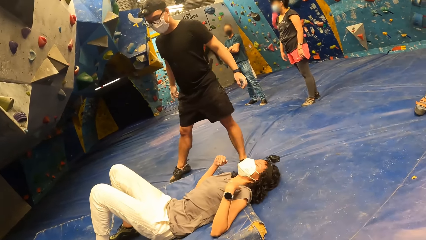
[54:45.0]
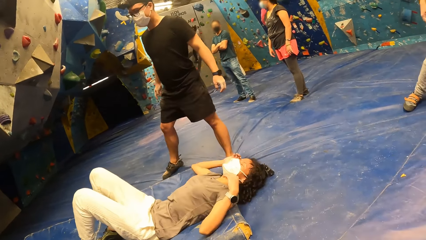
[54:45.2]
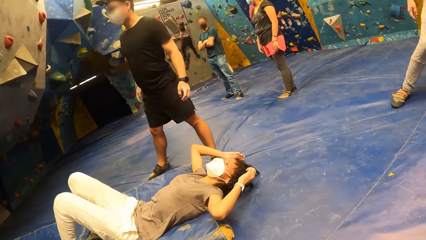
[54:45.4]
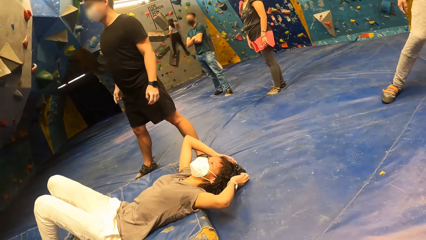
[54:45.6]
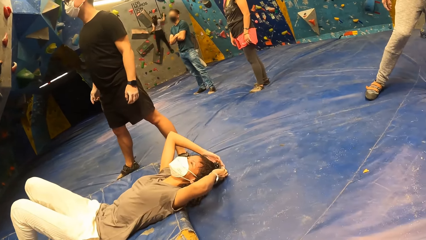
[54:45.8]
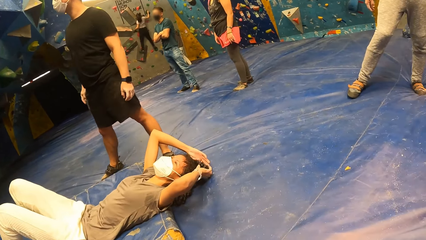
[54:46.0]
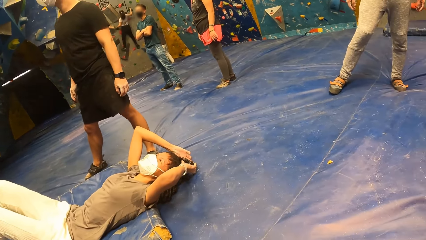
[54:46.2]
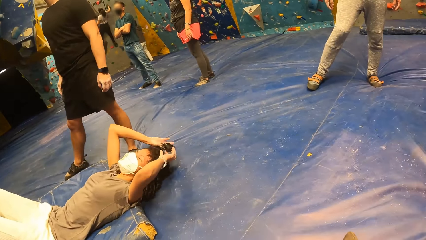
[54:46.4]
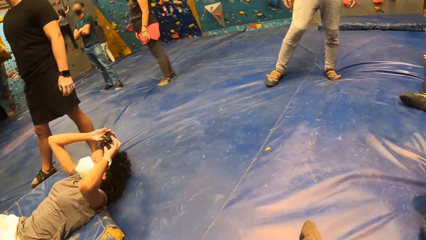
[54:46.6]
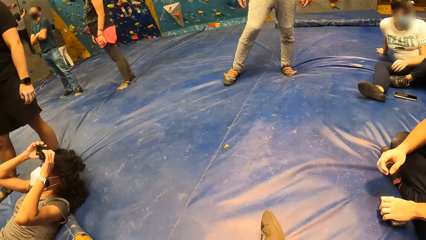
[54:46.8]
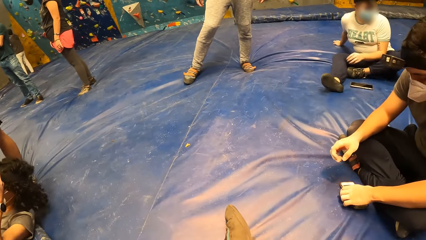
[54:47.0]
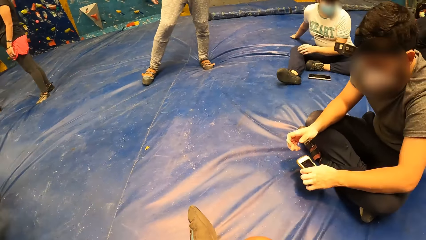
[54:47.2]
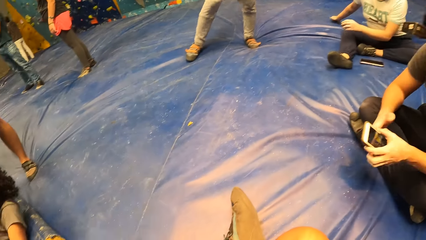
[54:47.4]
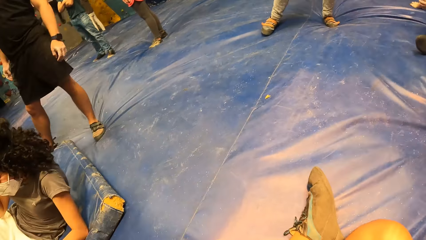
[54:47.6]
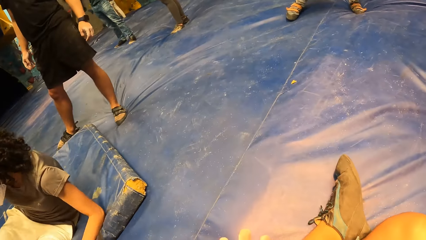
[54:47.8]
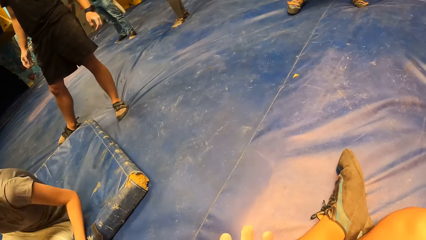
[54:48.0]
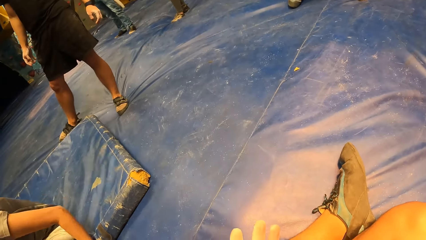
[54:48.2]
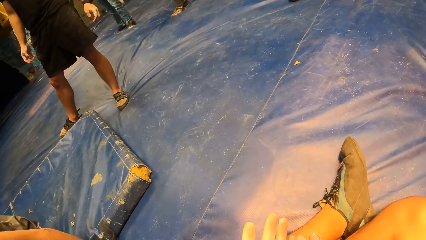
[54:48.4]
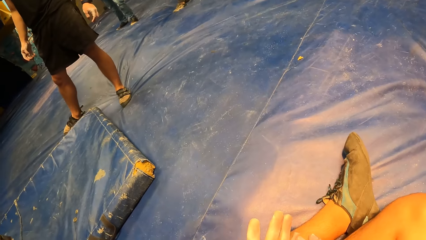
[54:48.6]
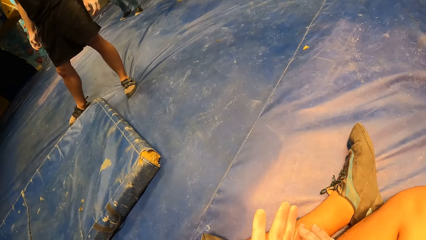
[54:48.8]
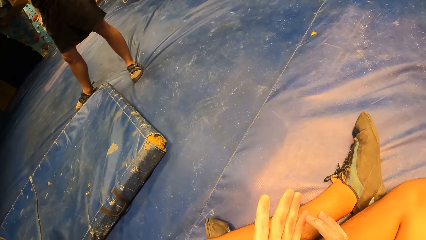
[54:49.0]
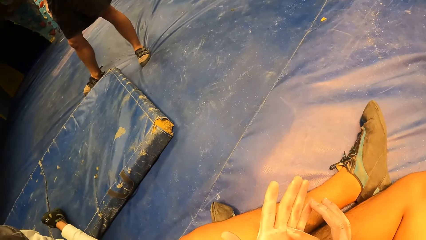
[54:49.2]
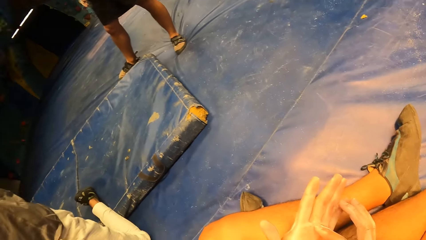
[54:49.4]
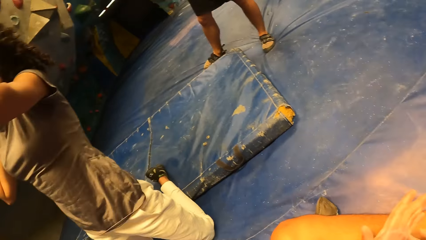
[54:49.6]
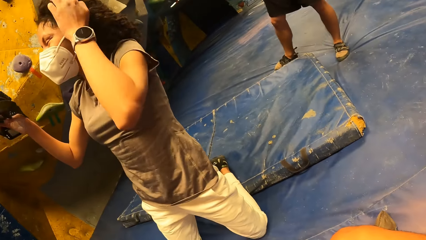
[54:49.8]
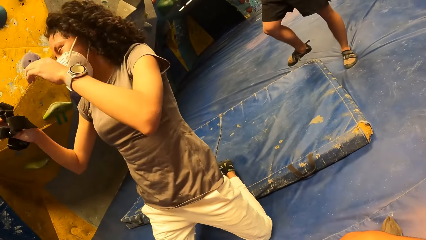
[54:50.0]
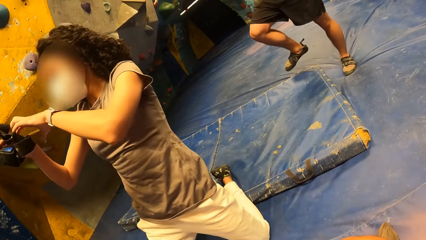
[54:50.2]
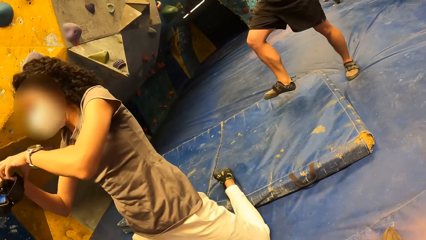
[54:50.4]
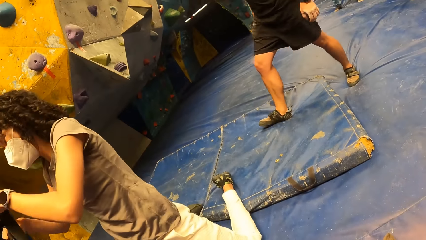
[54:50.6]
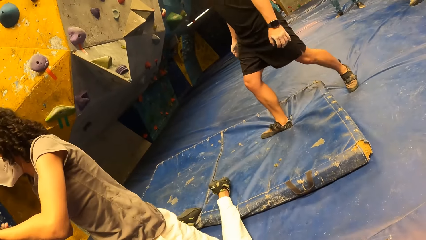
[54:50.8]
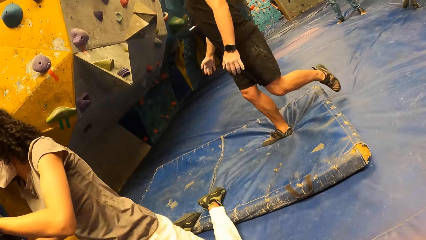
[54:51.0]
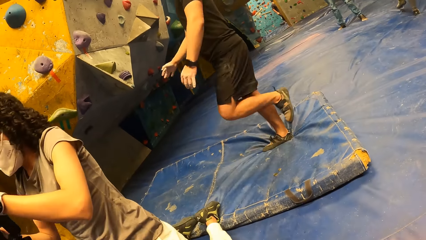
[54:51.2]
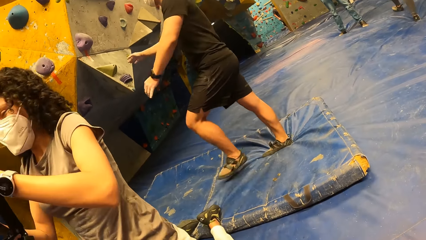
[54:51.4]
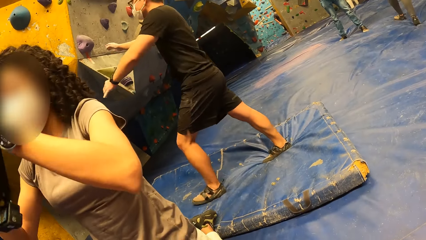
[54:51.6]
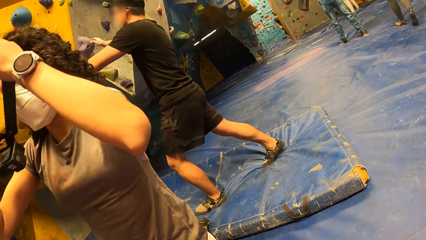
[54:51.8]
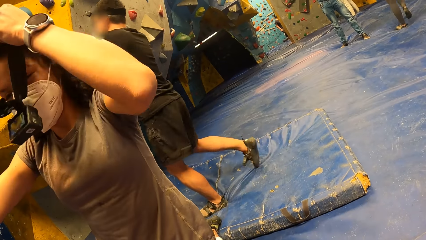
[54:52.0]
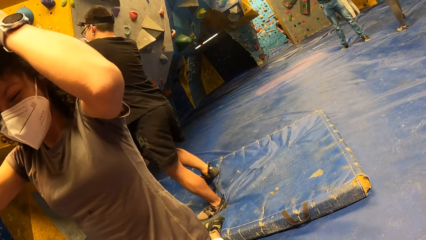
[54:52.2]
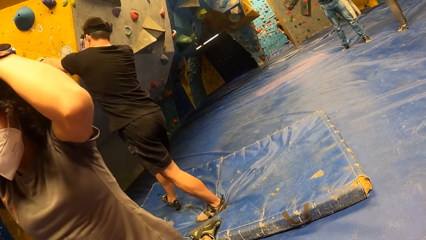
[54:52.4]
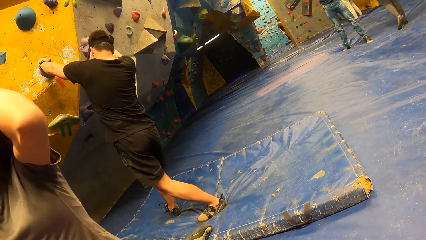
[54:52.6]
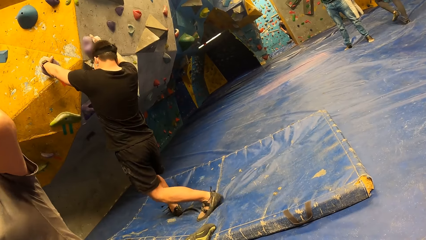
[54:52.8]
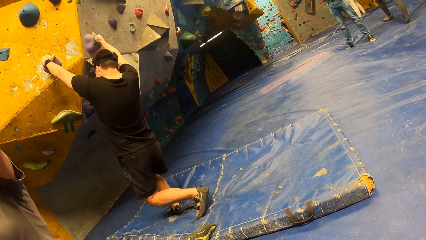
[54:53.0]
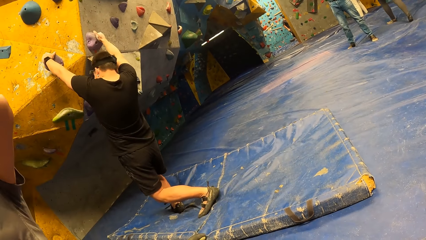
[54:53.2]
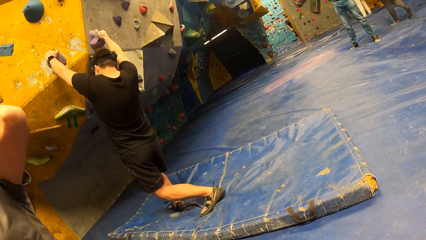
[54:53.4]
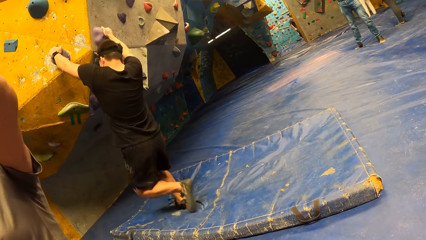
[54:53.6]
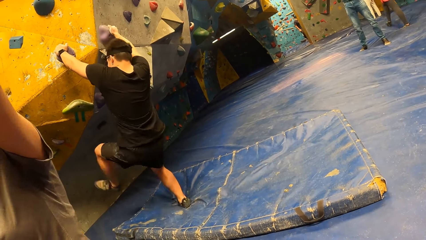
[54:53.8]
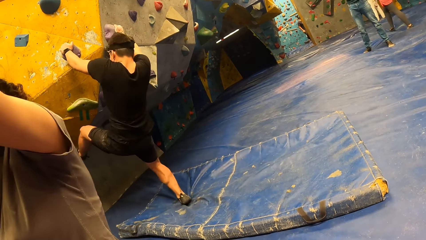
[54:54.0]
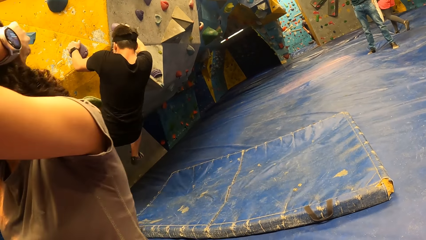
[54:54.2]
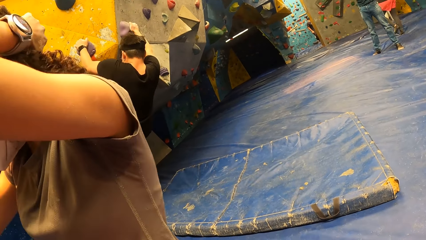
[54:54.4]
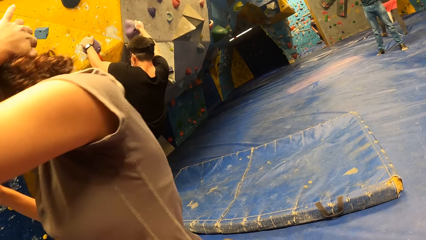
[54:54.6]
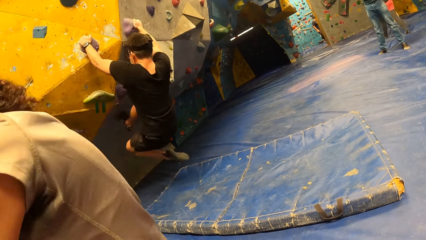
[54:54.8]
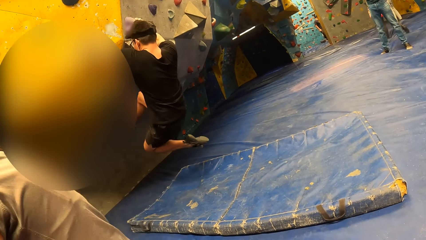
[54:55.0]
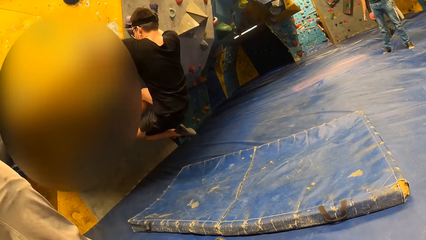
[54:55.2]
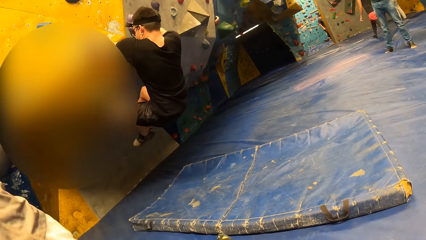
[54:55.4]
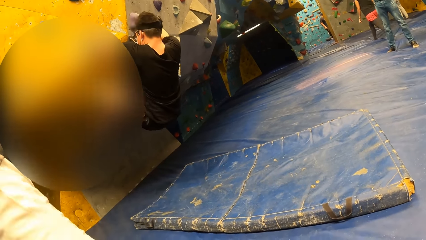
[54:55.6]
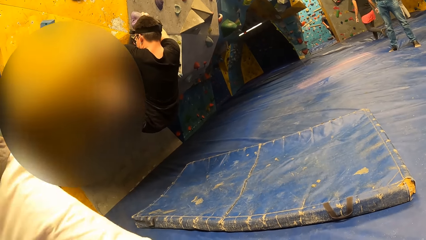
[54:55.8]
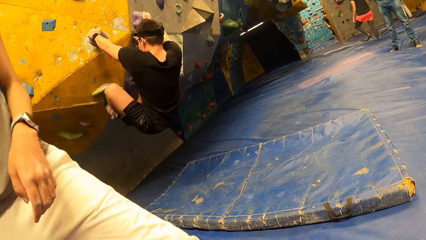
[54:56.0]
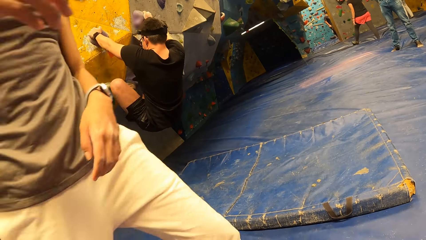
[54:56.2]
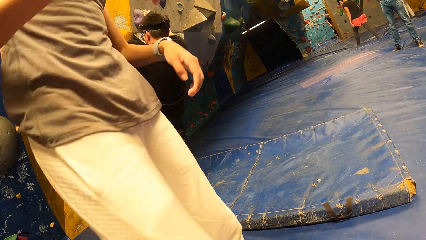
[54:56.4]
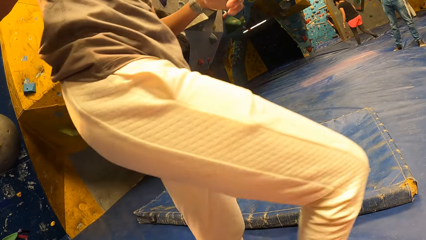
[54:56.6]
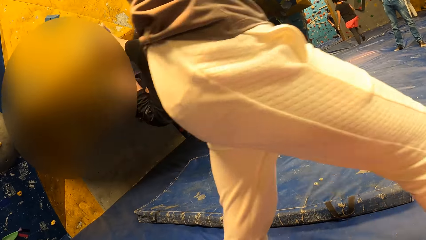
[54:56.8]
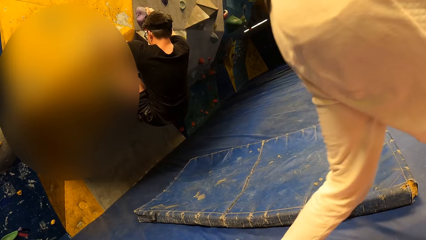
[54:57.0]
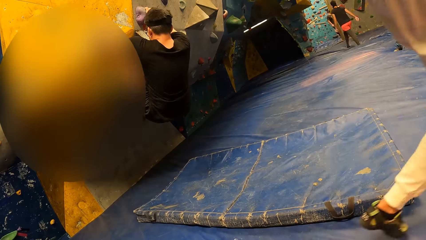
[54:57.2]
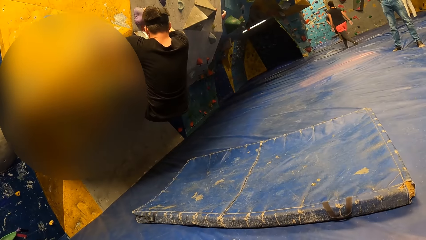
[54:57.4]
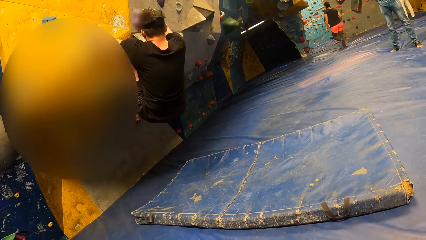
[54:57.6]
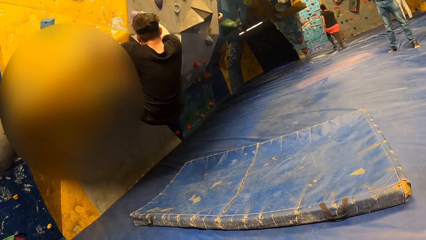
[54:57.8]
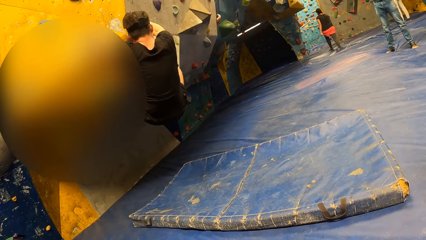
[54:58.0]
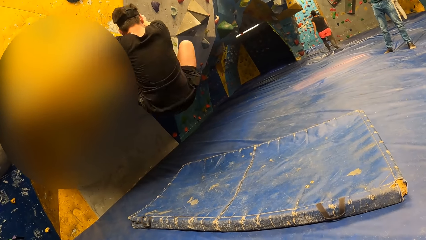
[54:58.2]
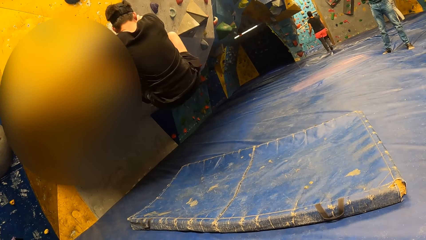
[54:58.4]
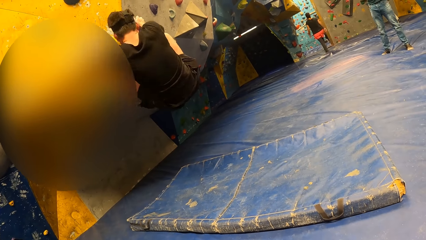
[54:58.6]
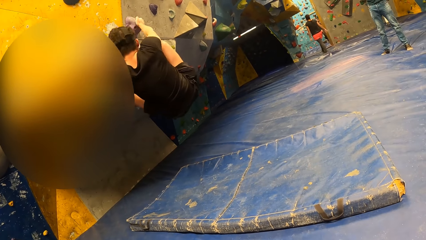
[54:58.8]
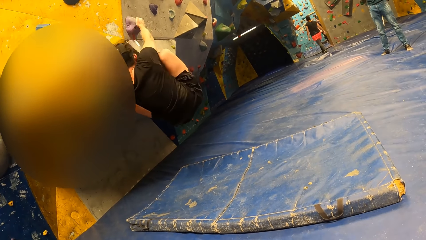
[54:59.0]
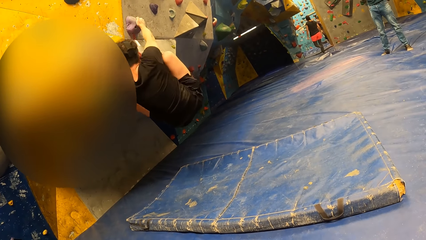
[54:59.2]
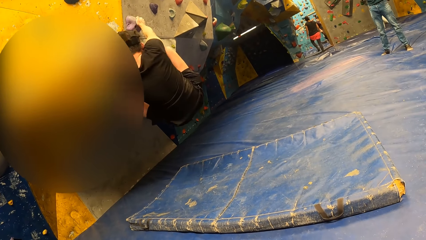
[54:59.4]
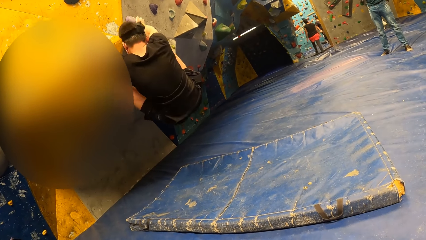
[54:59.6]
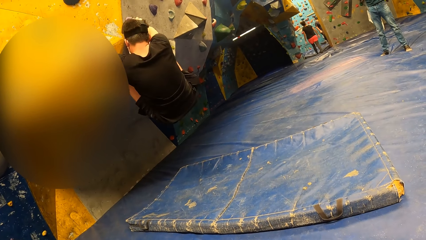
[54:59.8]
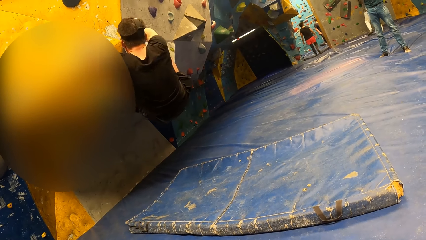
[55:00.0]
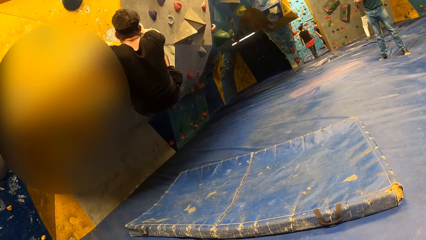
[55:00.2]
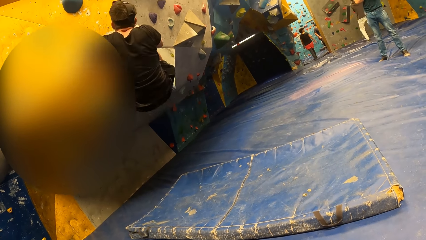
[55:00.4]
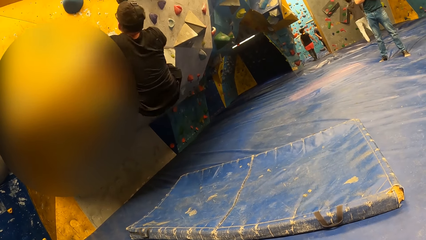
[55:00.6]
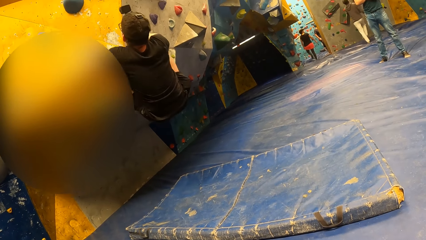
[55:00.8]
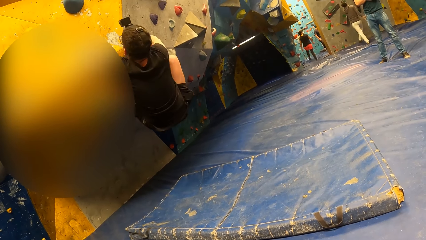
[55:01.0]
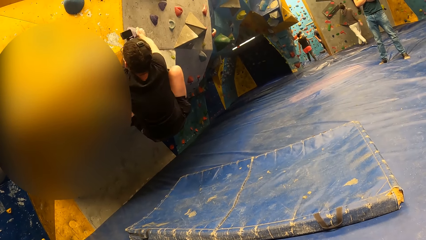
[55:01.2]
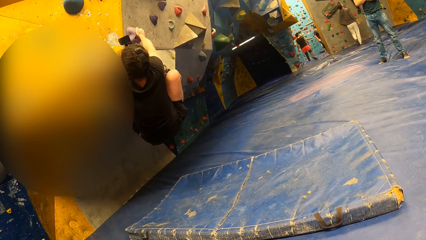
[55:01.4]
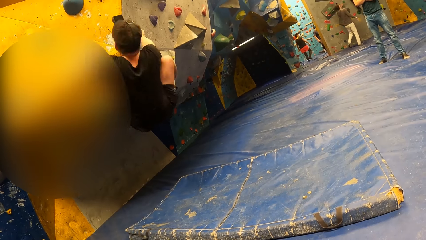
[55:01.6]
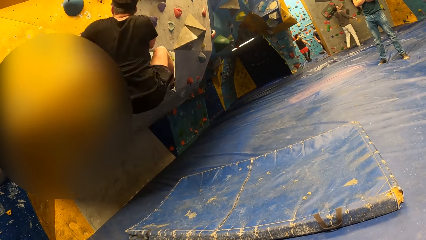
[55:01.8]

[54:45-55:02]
The woman wakes on the mat. The man grabs the climbing hold on the rock wall with both hands. The woman wears the binocular. The man climbs the rock wall with both hands and legs. The woman walks in front of the camera wearer.
